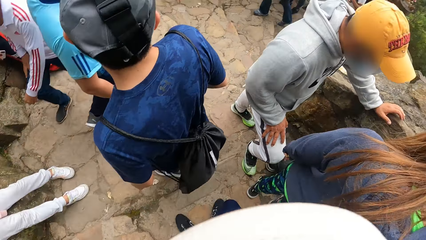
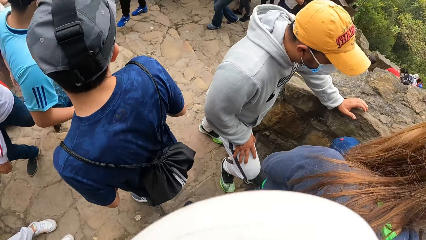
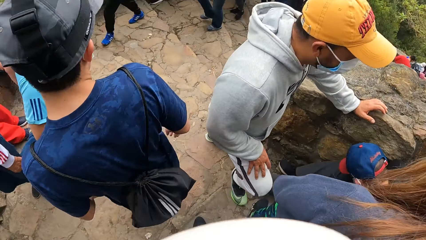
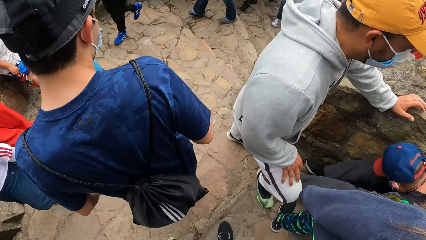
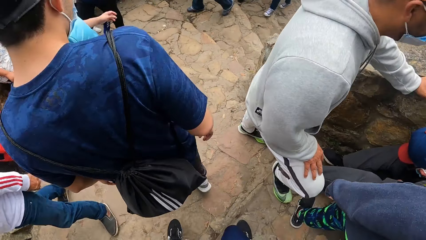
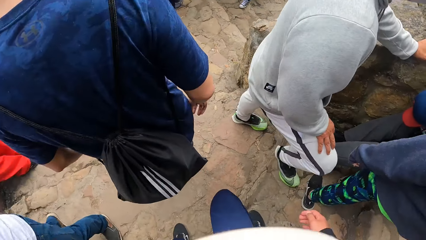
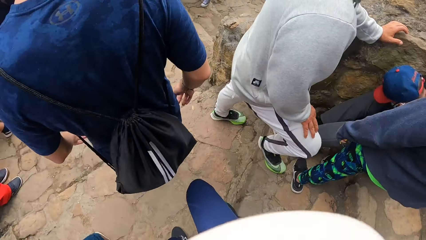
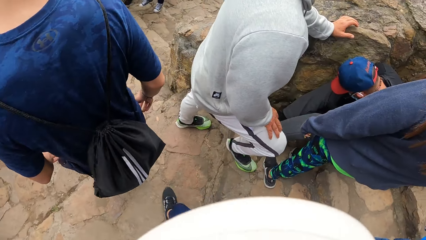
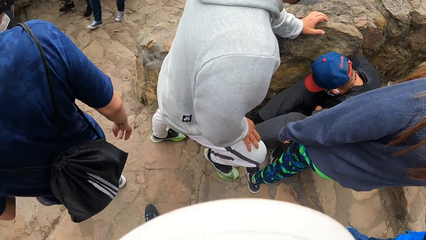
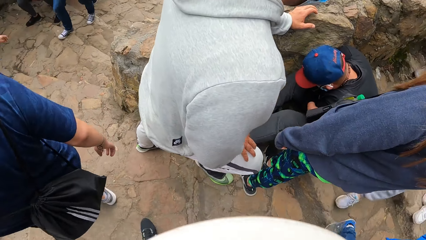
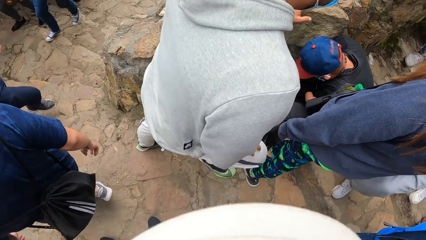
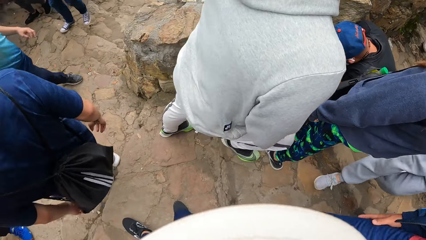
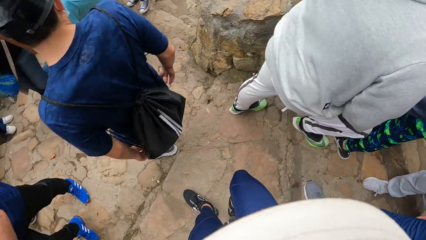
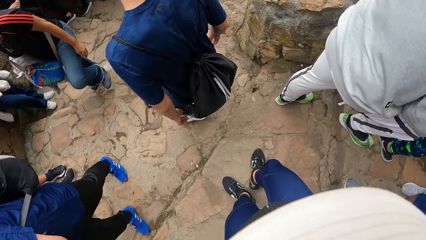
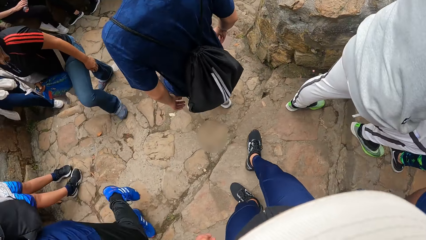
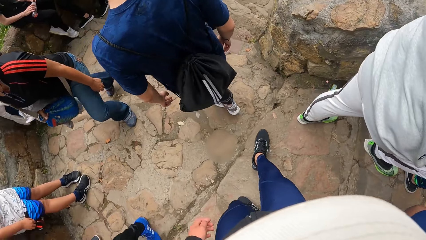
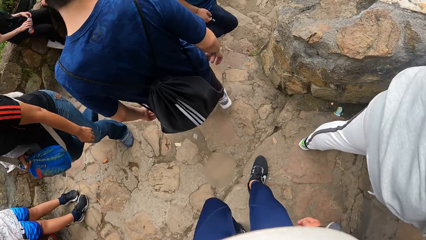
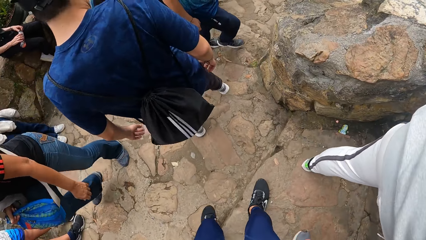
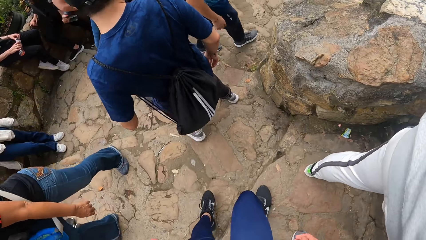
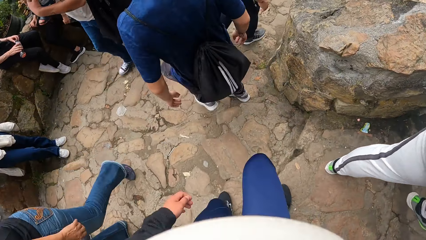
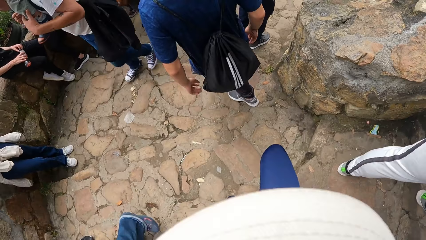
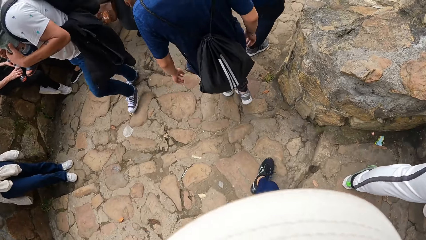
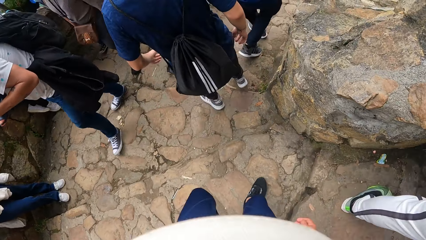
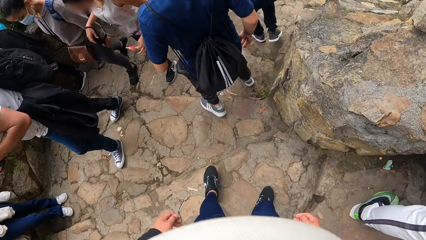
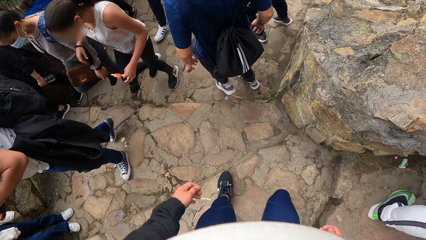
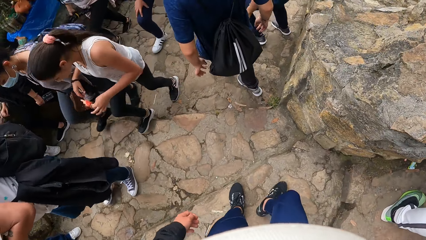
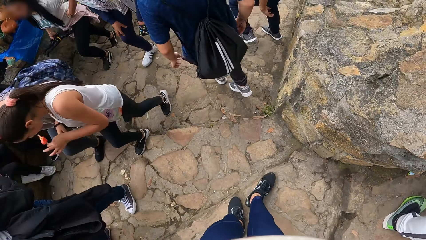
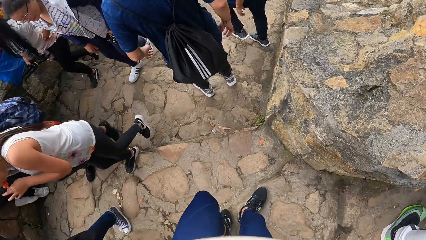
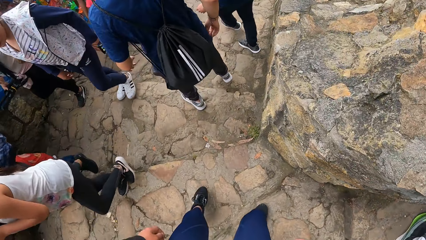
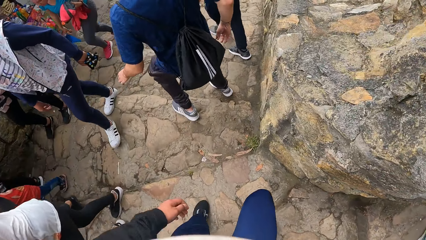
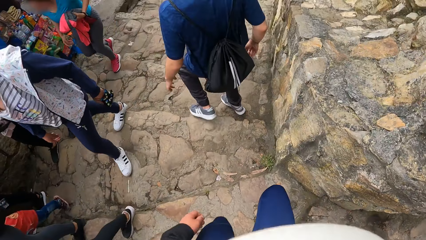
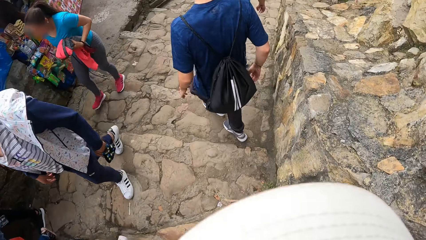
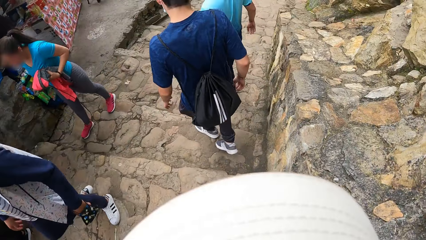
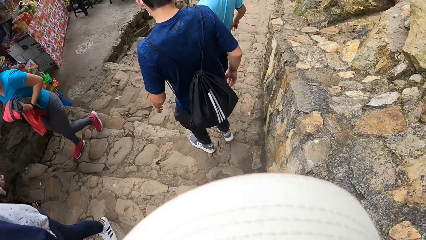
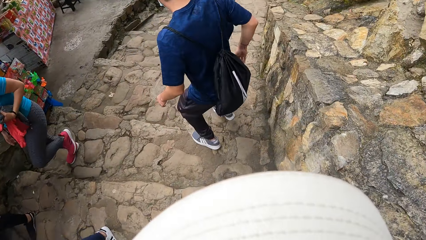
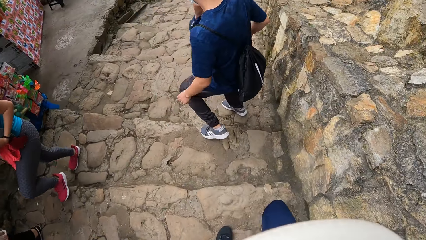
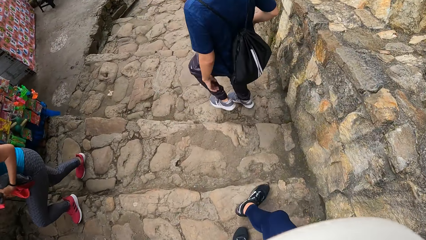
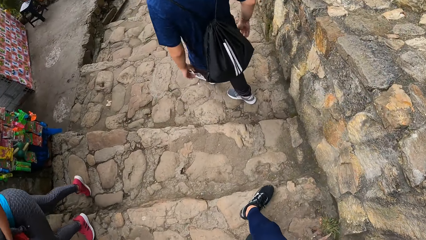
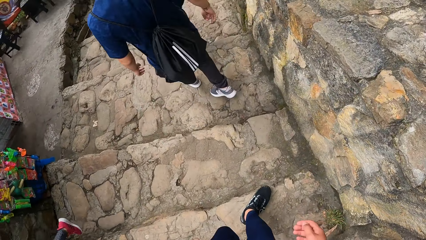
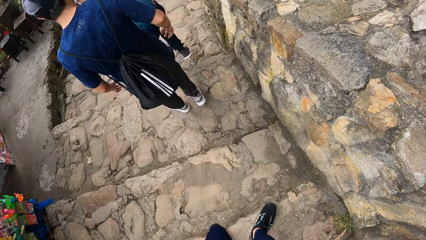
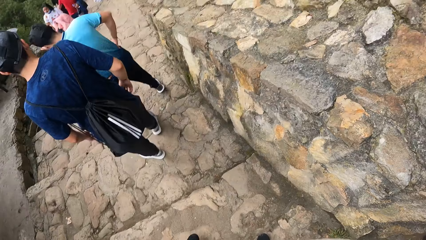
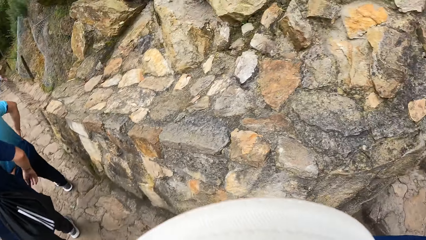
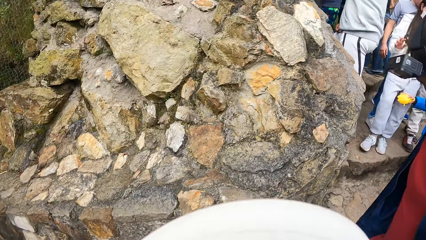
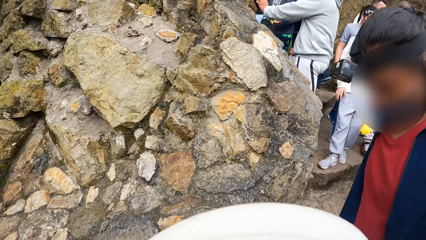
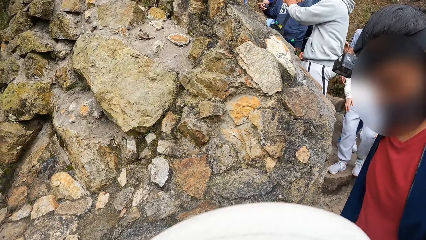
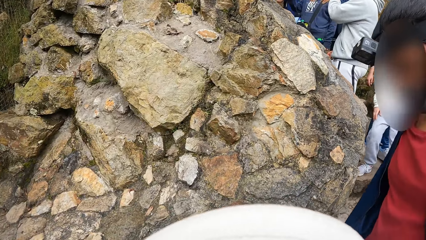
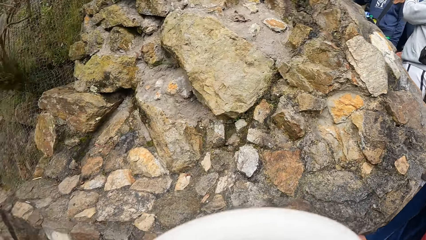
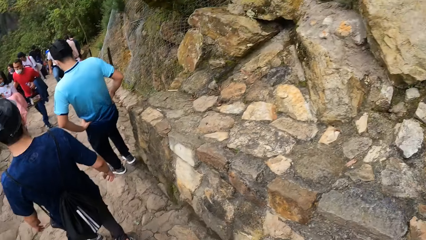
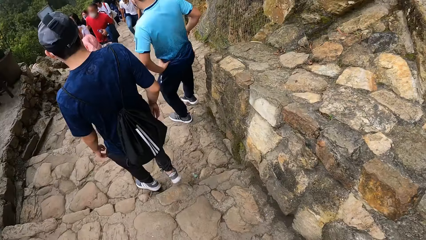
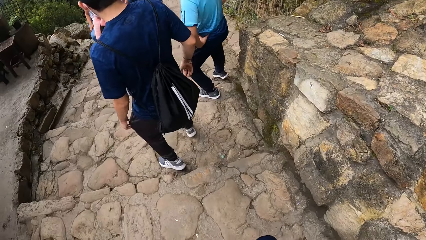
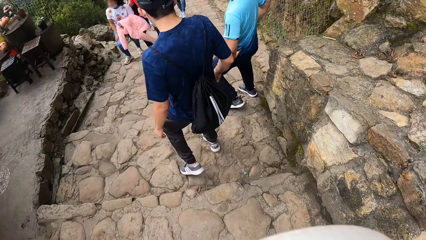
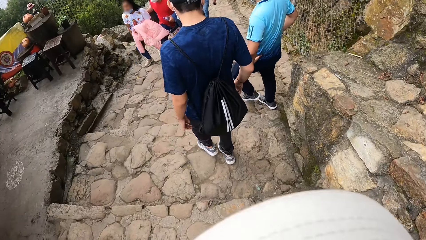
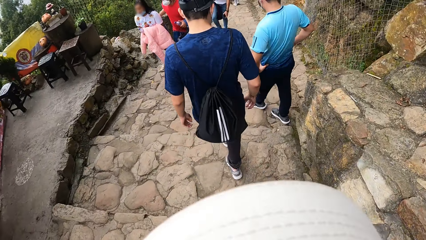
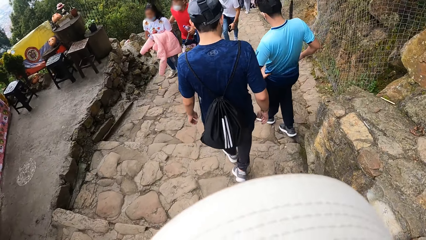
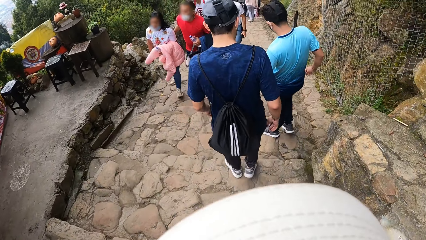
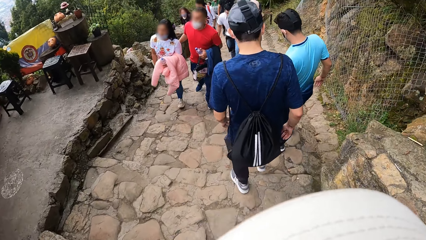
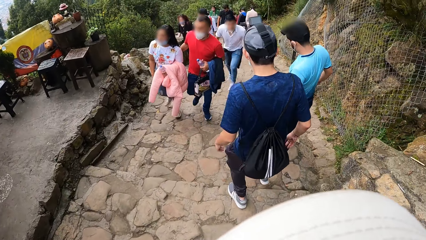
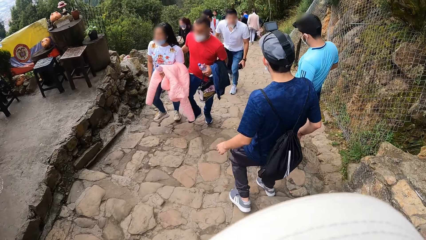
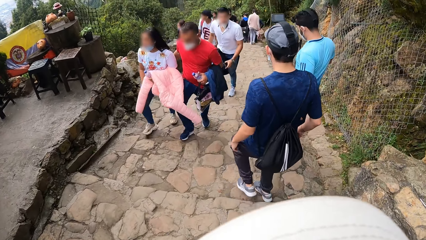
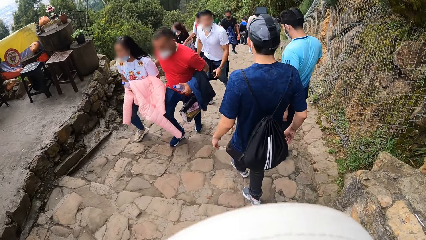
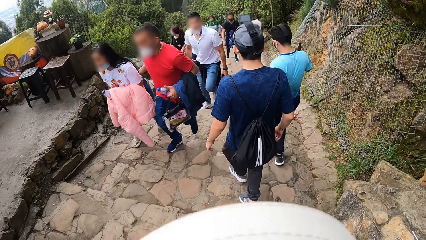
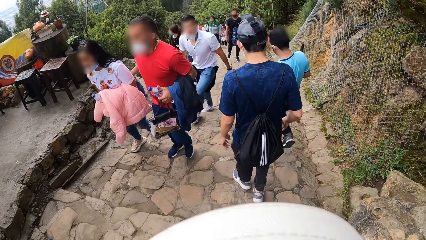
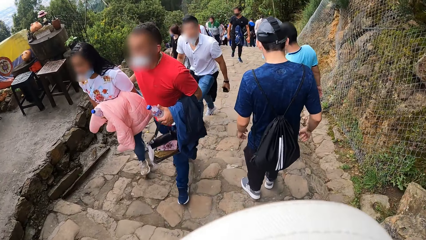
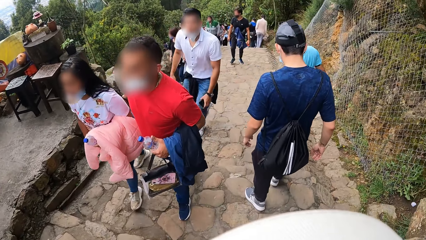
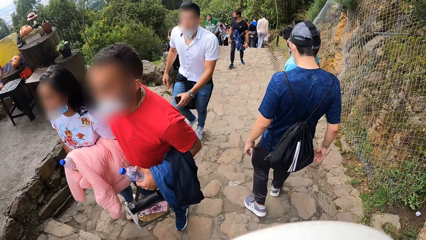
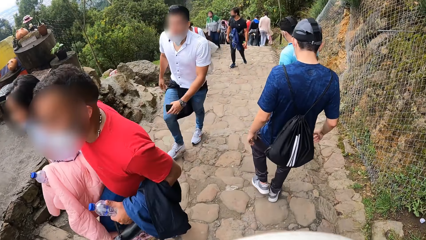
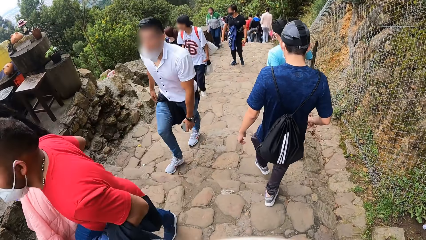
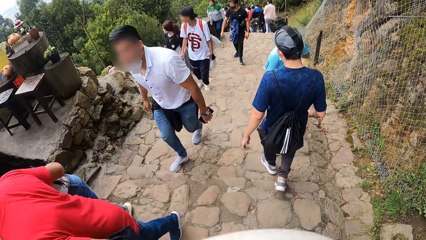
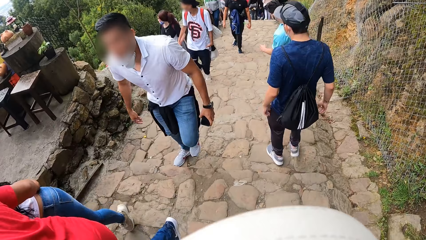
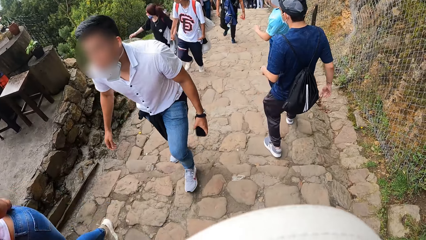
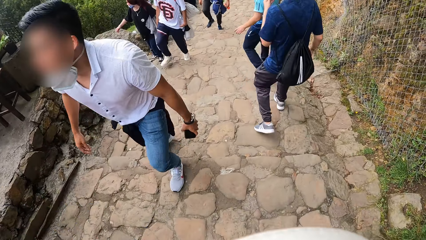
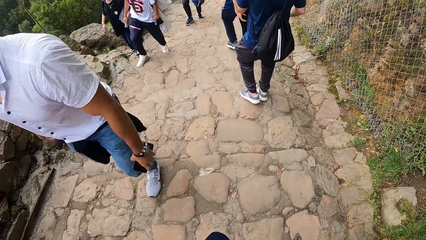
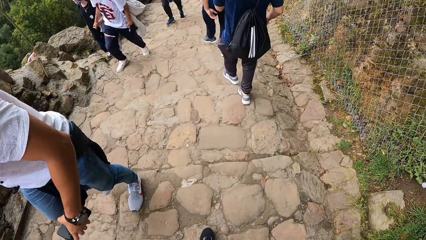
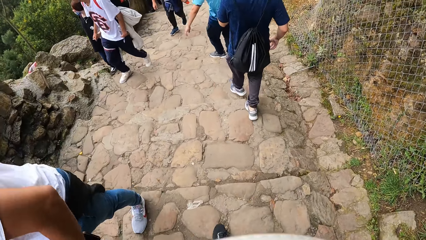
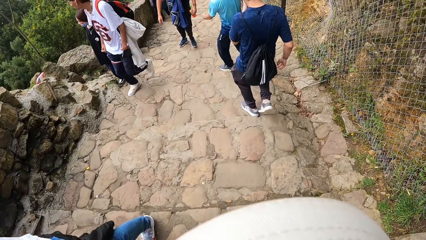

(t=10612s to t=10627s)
The camera wearer looks back. They walk down the stairs.
